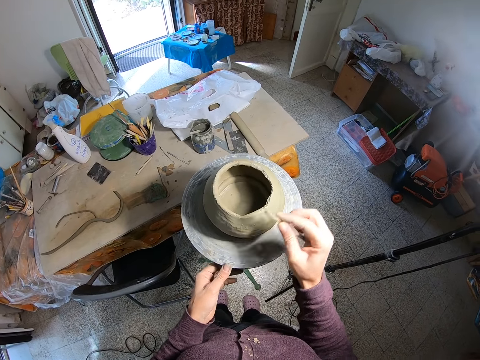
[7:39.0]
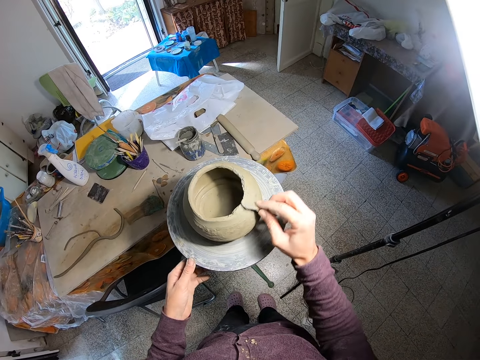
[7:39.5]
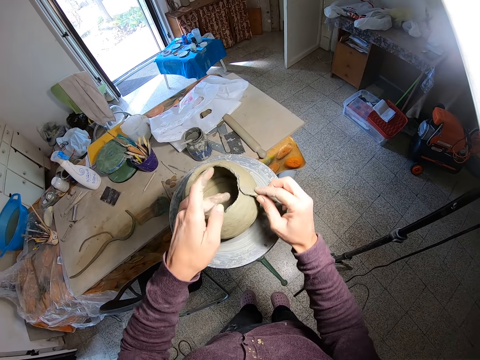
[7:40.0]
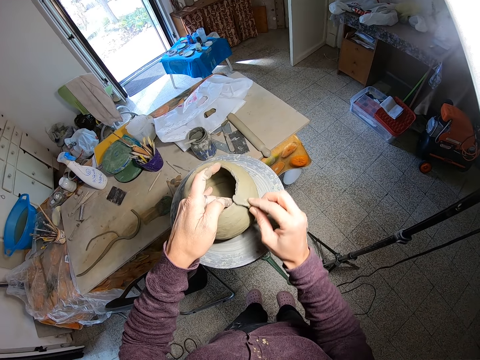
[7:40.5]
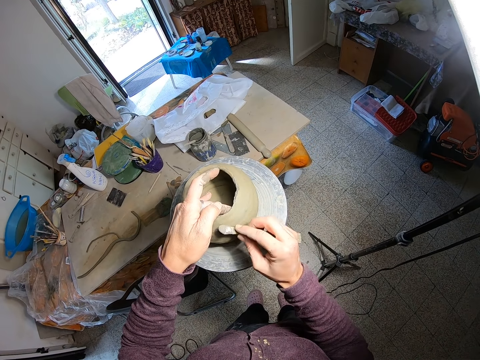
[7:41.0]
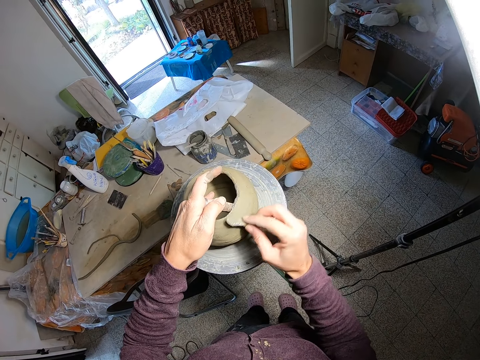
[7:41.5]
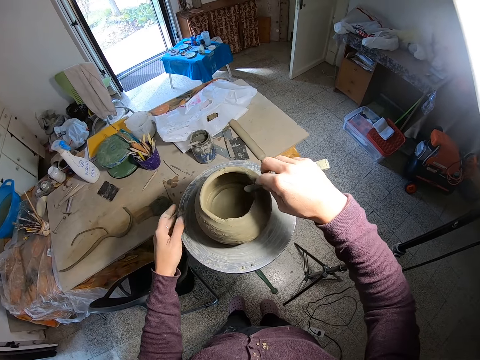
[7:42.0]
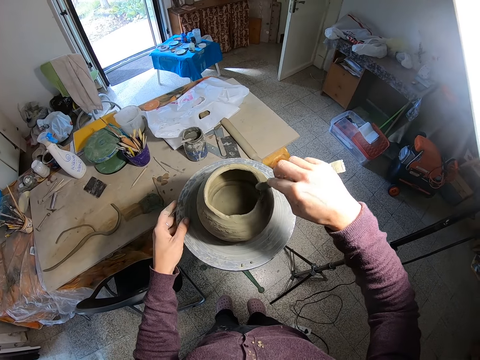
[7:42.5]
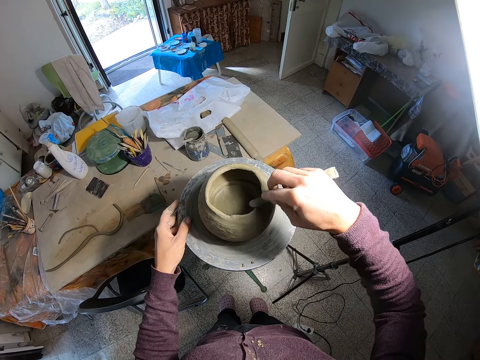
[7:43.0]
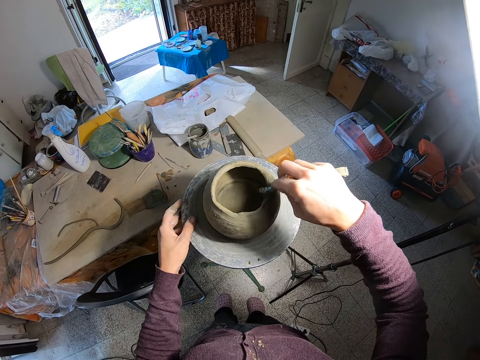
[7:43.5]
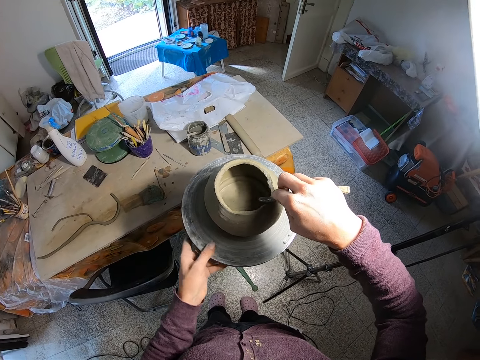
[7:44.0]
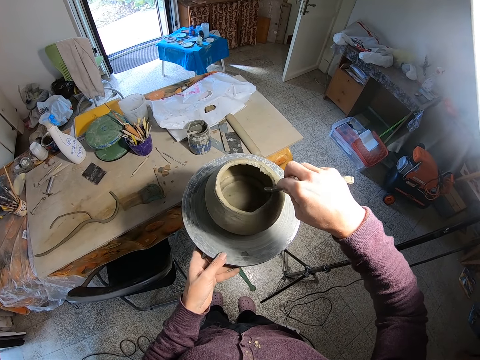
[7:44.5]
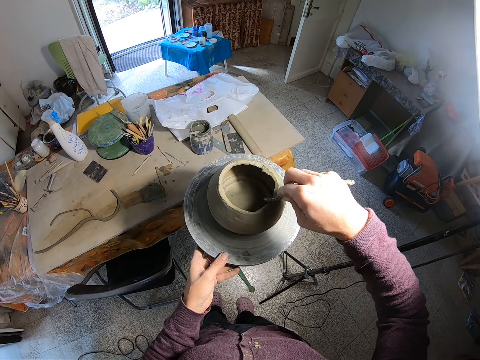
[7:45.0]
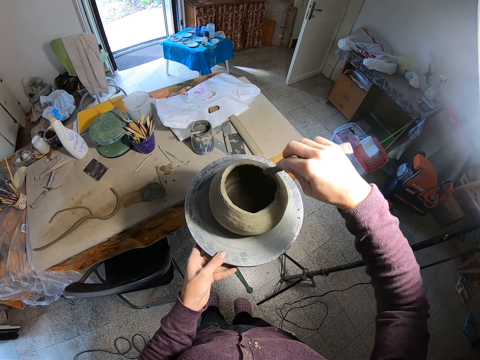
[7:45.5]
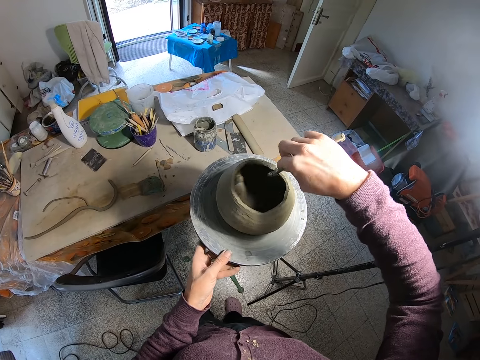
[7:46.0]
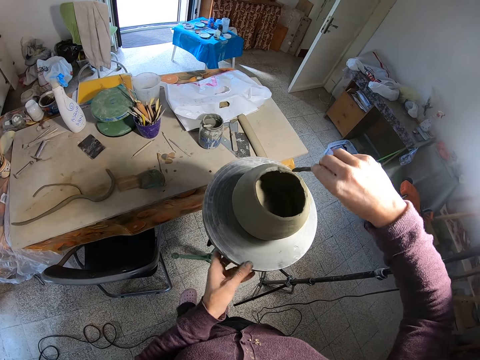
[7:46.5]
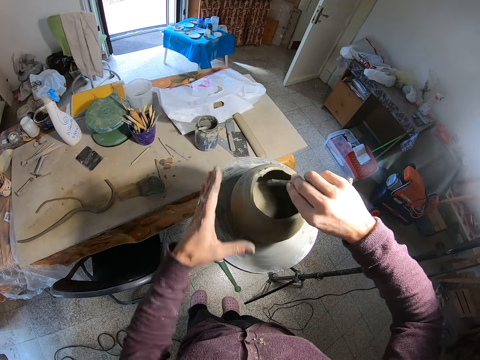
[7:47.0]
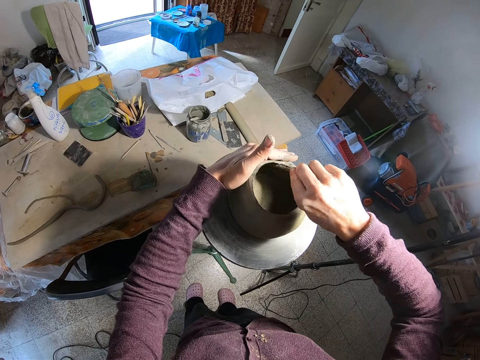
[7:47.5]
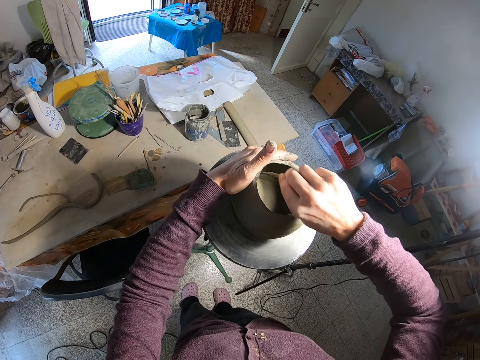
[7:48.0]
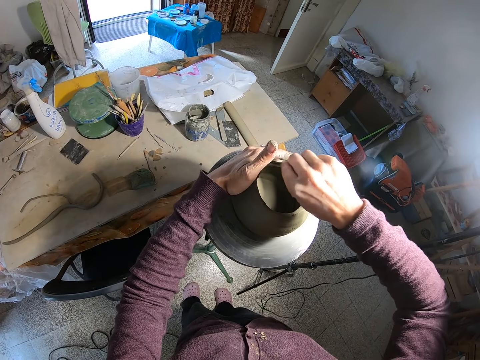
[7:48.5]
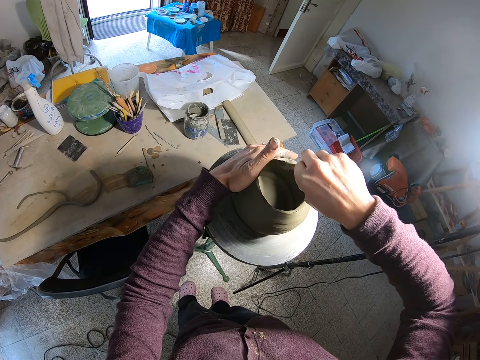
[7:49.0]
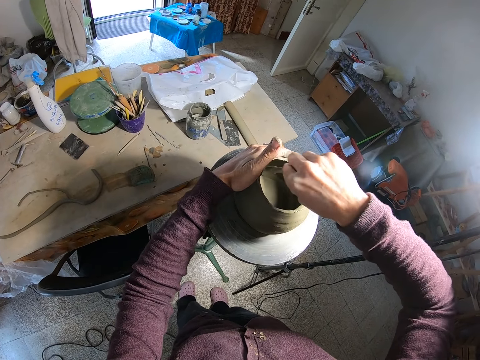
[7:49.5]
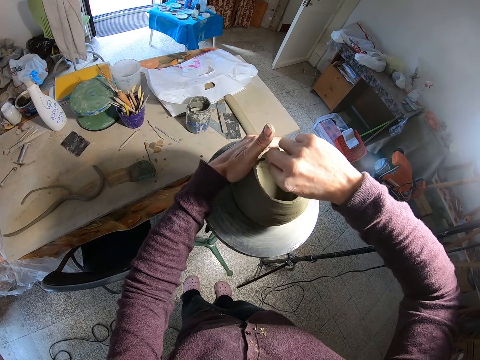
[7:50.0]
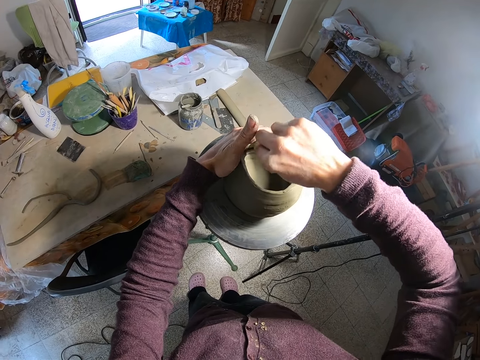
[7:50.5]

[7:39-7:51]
The camera wearer holds the clay work or craft on the table with his left hand. He smoothens the clay work with the filer or potter's needle in his right hand. He places his hand on the stool. He smoothens the craft with the potter's needle. He tilts the stool with his hand. He holds the table surface with his left hand. He smoothens the craft with the potter's needle. He tilts the stool with his hand. He places his hand on the craft. He smoothens the clay work with the filer in his right hand and holds the clay work on the table with his left hand.

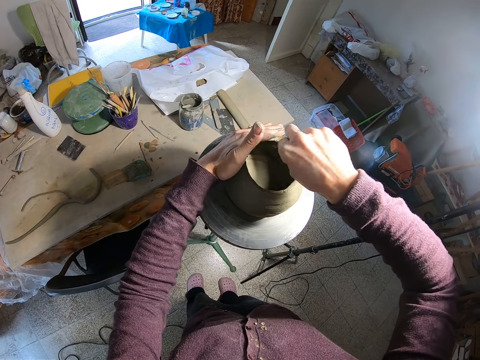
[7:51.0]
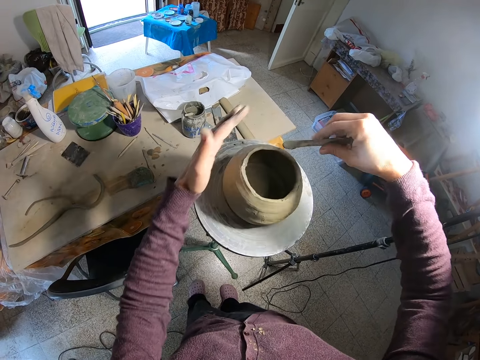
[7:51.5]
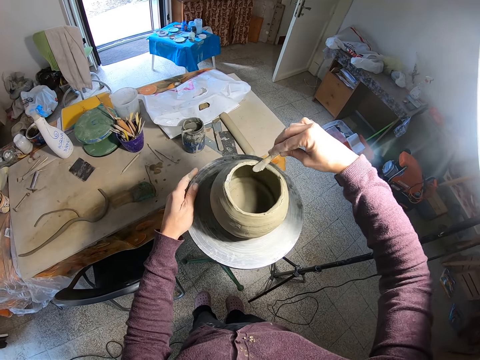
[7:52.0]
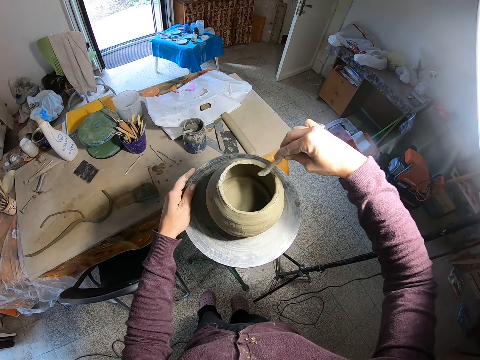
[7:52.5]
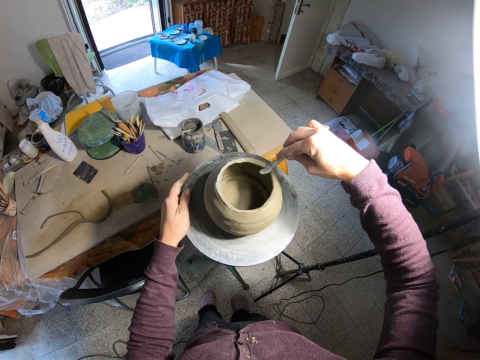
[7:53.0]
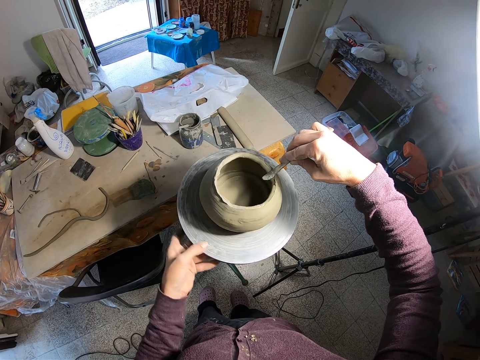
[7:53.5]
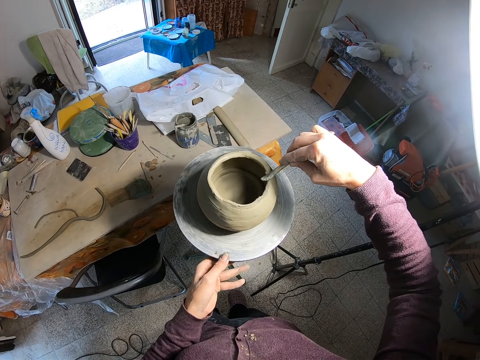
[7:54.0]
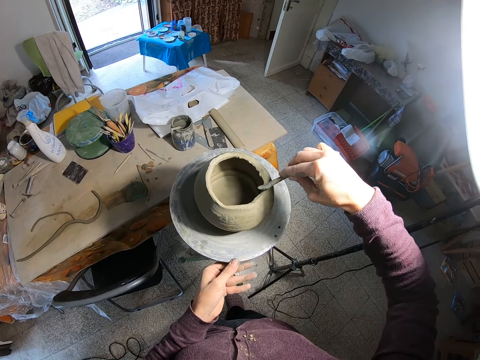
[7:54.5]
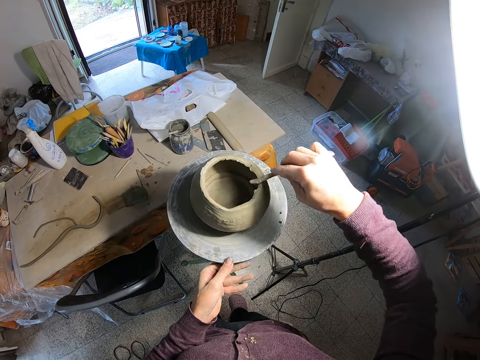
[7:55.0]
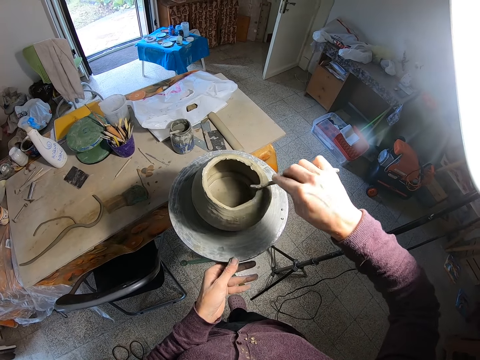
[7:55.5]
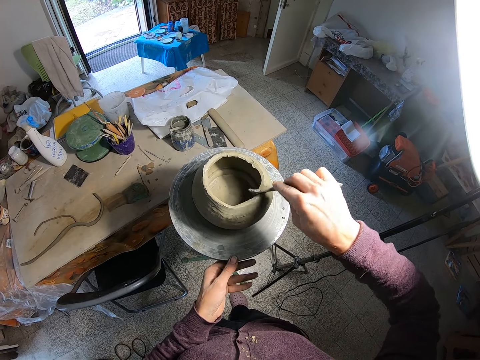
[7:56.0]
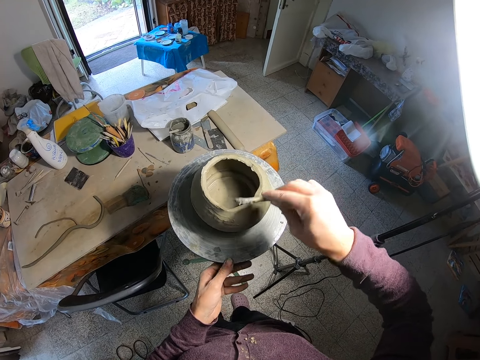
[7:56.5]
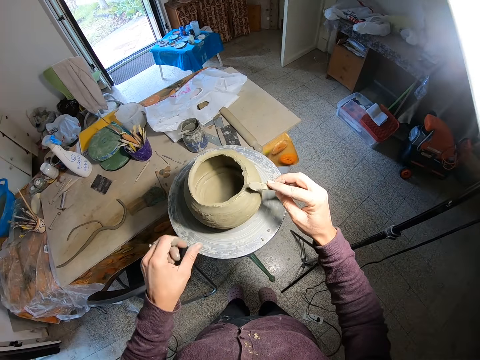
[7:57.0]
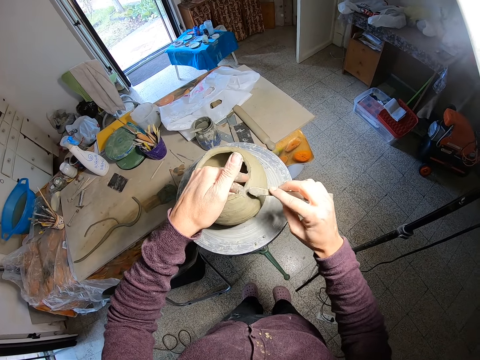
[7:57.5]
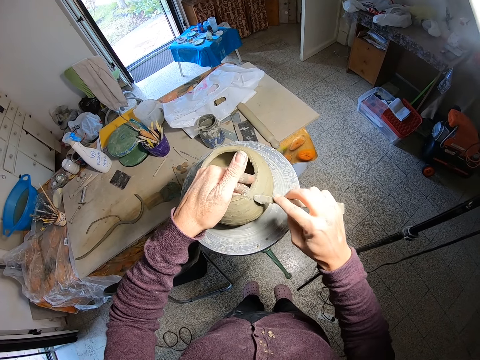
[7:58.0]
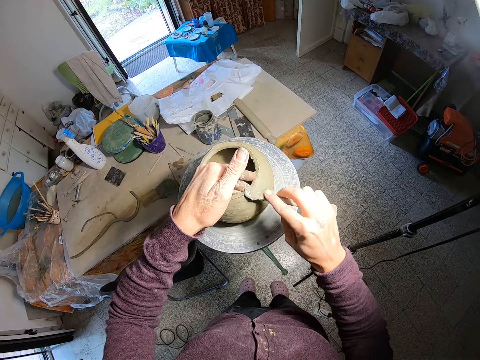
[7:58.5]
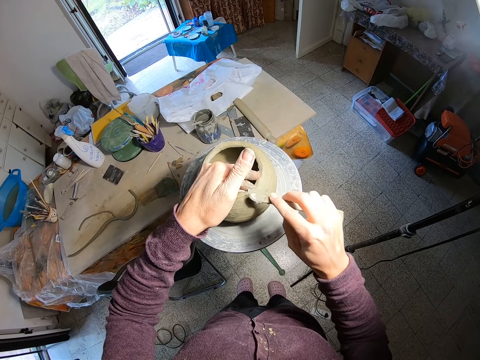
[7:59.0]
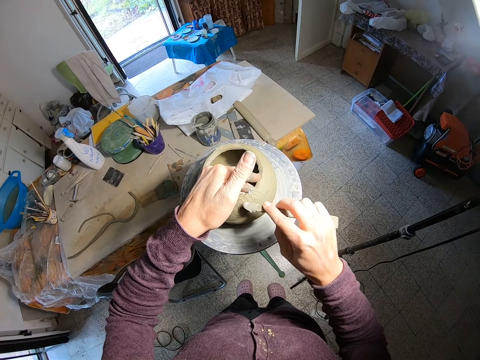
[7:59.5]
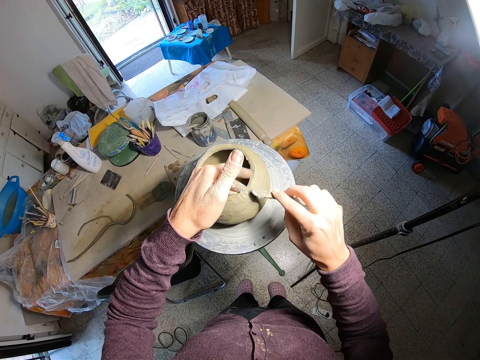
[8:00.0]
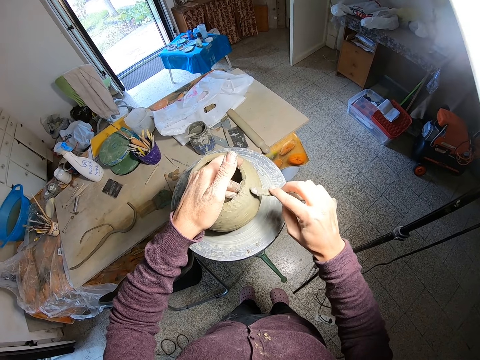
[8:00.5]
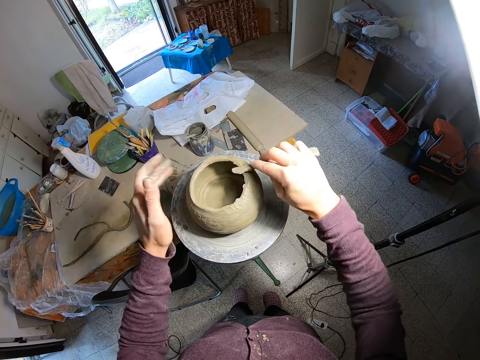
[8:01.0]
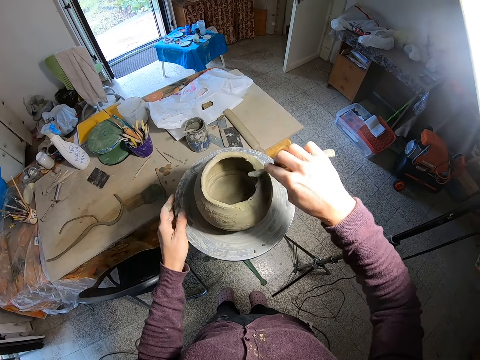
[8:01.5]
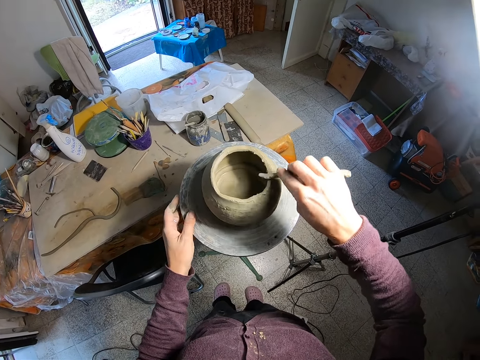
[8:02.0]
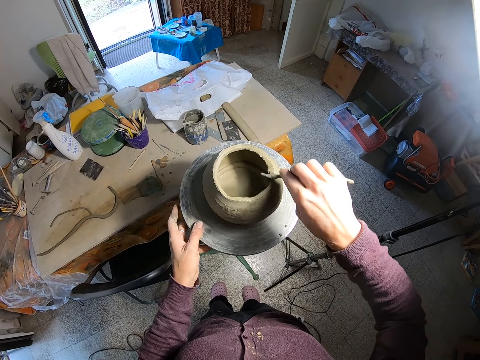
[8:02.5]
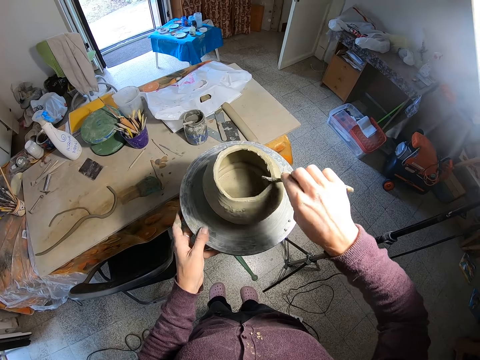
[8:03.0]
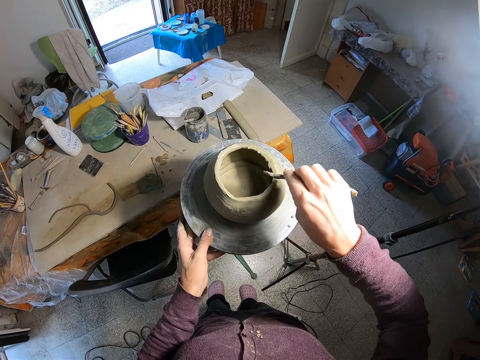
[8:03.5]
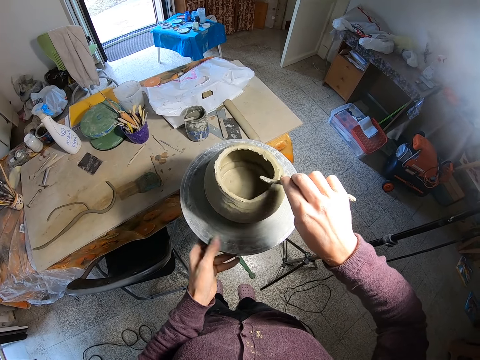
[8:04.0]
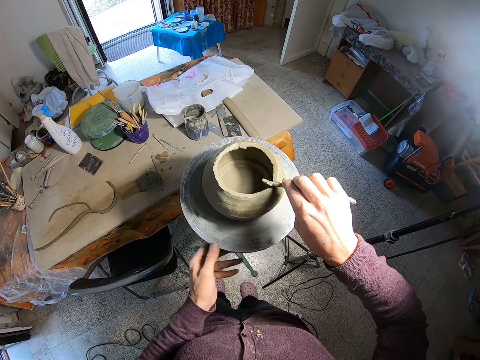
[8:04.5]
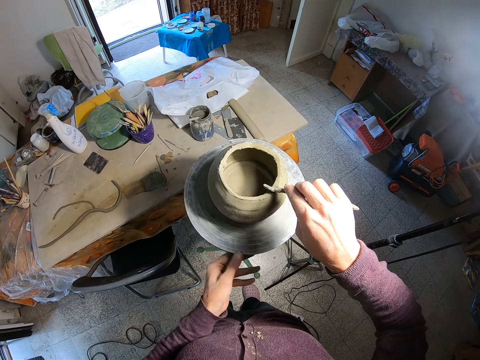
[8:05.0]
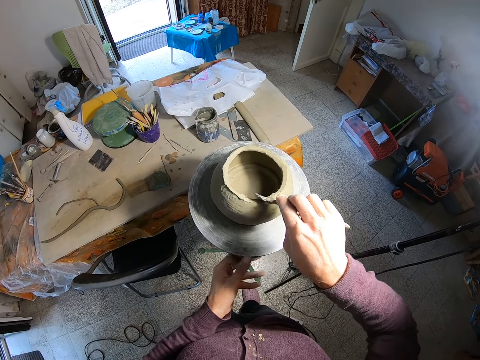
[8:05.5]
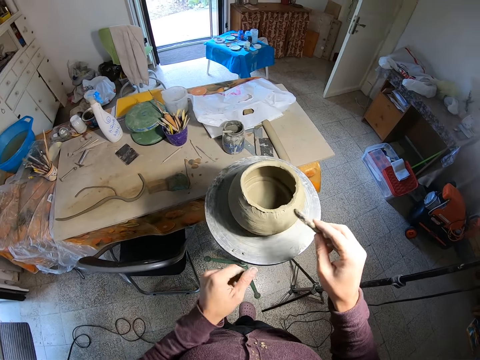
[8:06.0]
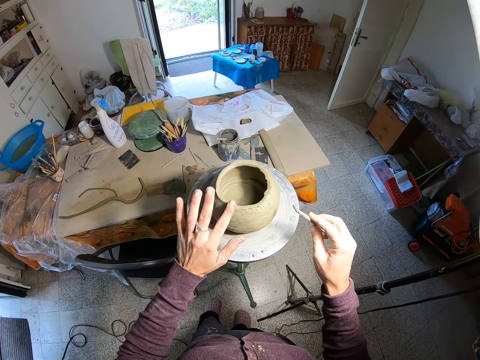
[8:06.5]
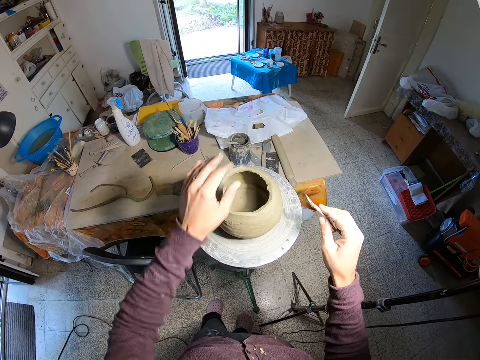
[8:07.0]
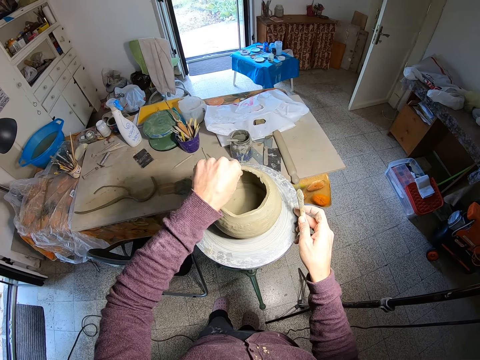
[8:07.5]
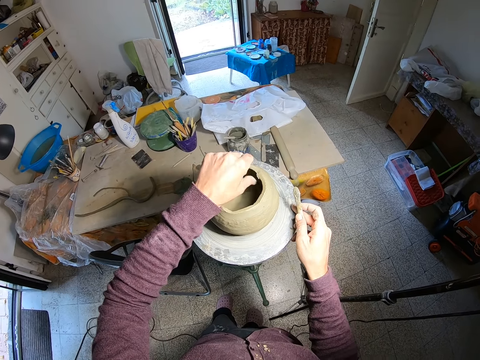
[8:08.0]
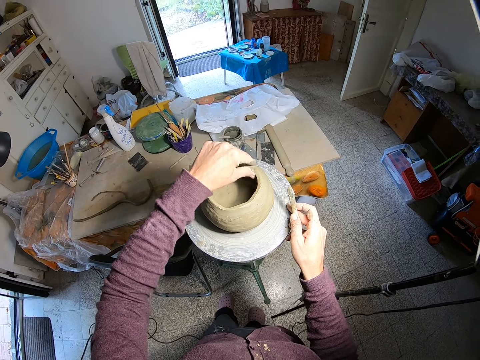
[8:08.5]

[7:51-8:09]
The camera wearer holds the table surface with his left hand. He places his hand on the stool. He tilts the stool with his hand. He smoothens the clay work or craft with the filer in his right hand and rolls the table surface with his left hand. He smoothens the clay work with the filer in his right hand and holds the clay work on the table with his left hand. He smoothens the clay work with the filer in his right hand and holds the table surface with his left hand. He places his hand on the stool. He tilts the stool with his hand. He touches the clay work with his left hand. He moulds the craft with his hand. He smoothens the clay work with his left hand.
